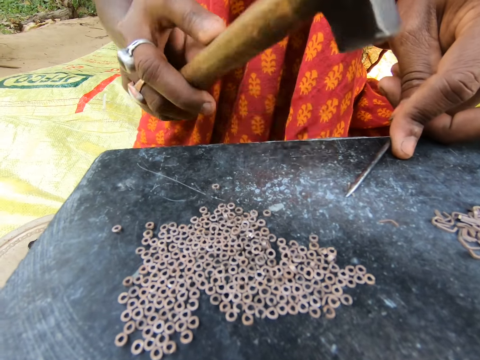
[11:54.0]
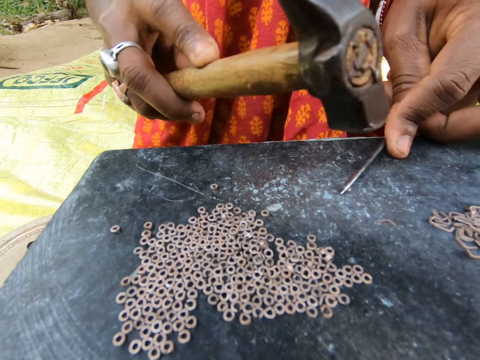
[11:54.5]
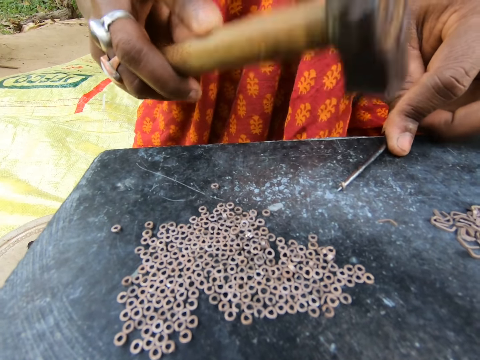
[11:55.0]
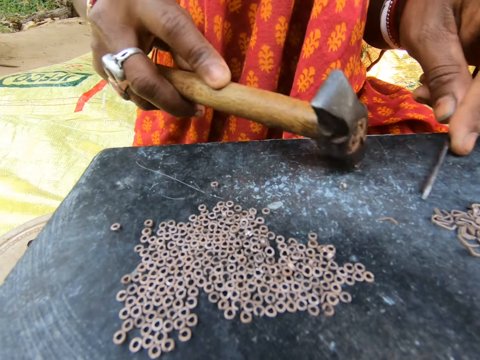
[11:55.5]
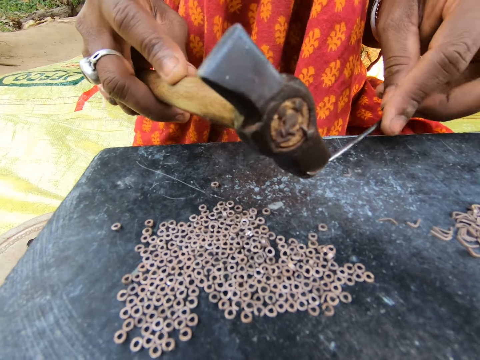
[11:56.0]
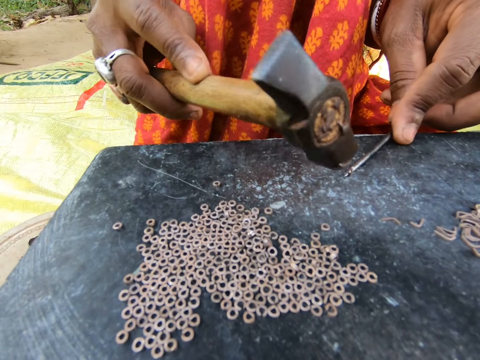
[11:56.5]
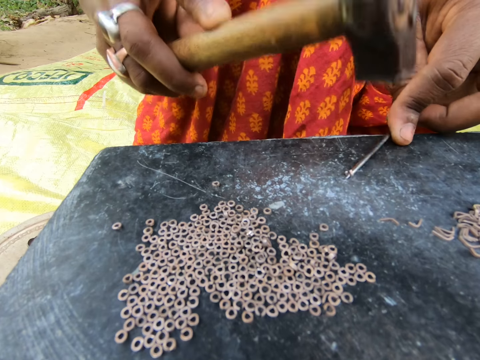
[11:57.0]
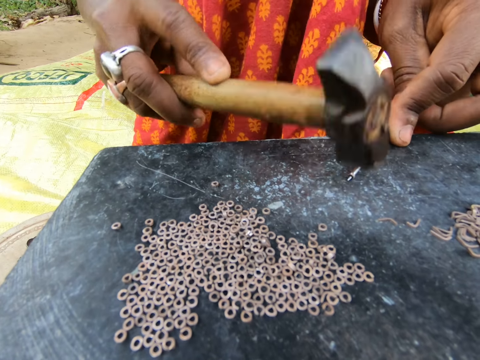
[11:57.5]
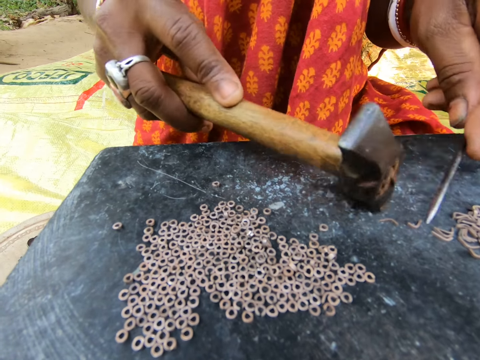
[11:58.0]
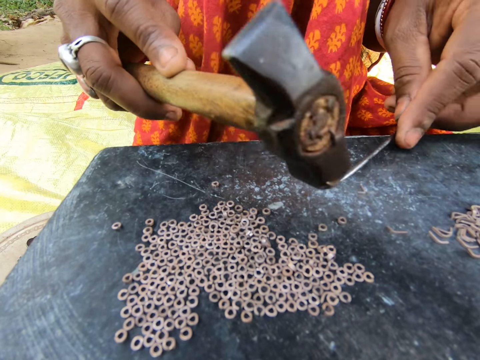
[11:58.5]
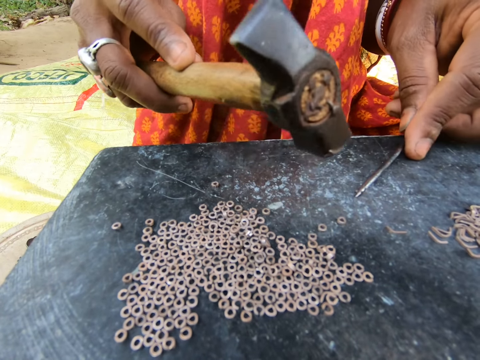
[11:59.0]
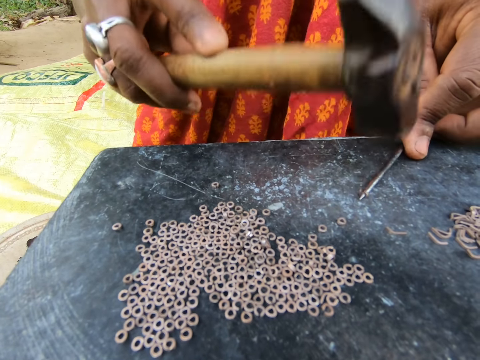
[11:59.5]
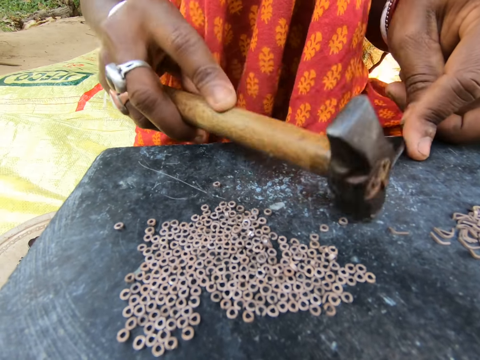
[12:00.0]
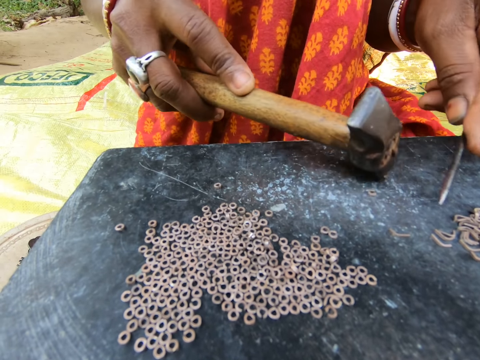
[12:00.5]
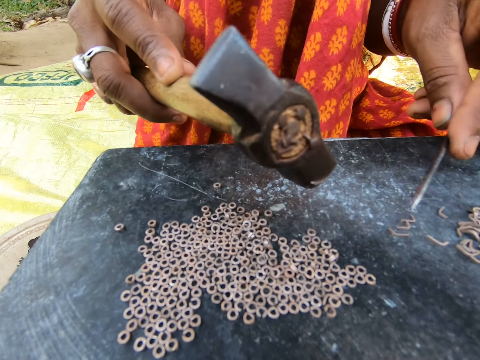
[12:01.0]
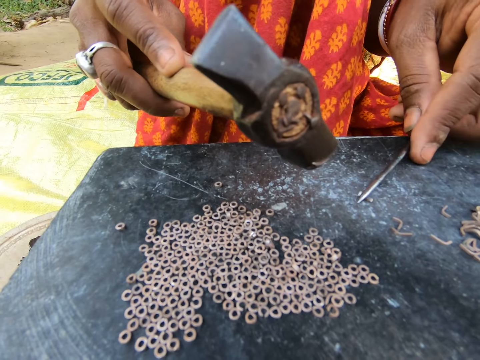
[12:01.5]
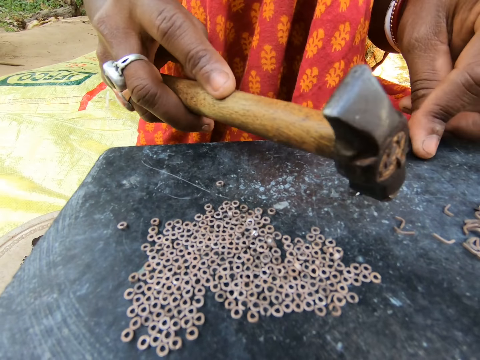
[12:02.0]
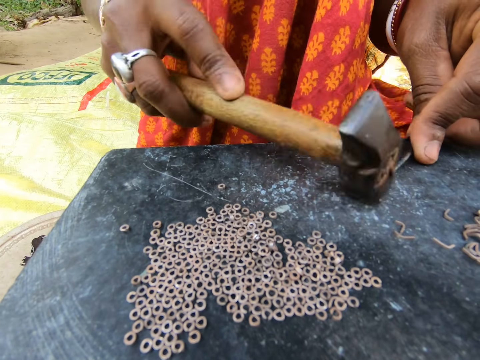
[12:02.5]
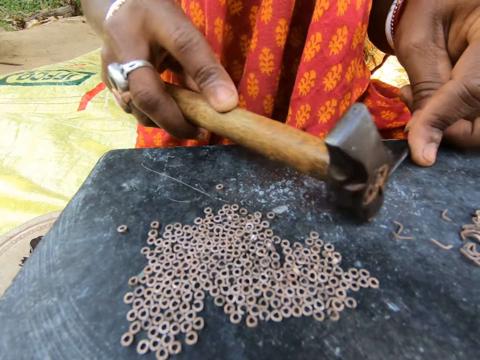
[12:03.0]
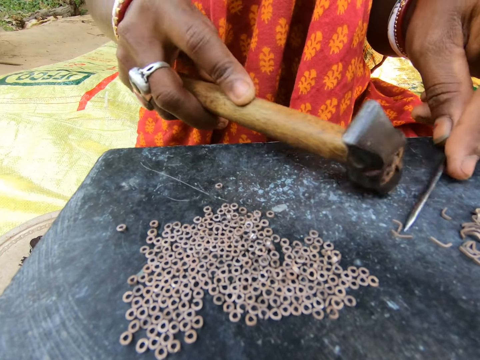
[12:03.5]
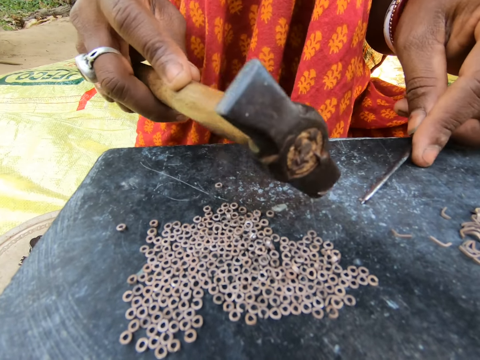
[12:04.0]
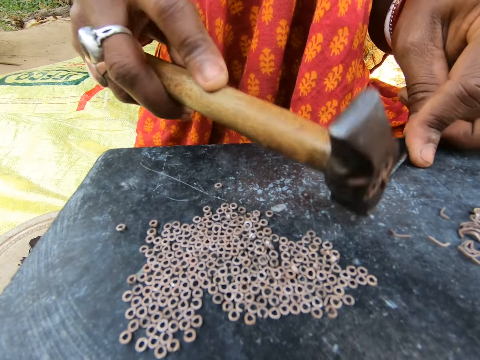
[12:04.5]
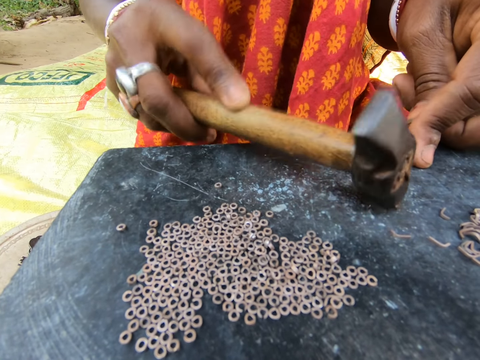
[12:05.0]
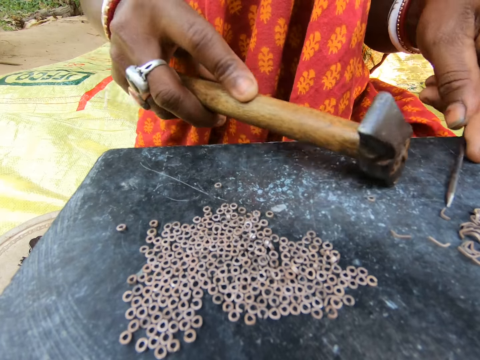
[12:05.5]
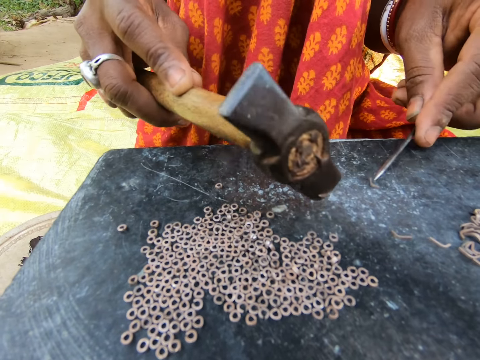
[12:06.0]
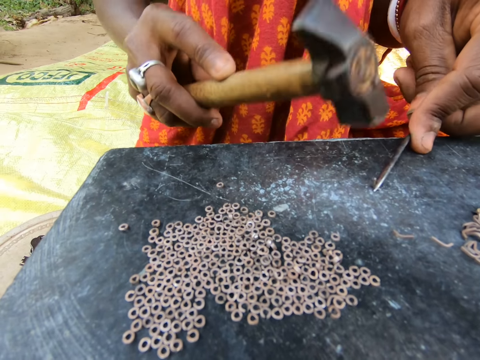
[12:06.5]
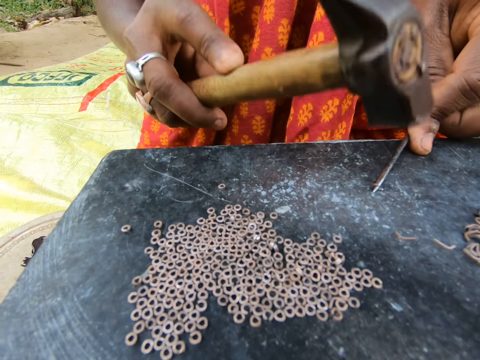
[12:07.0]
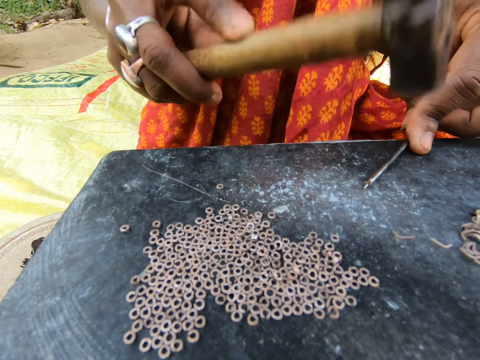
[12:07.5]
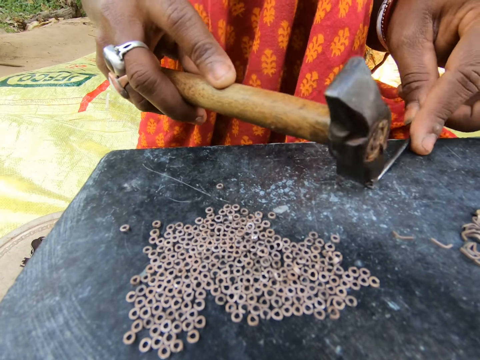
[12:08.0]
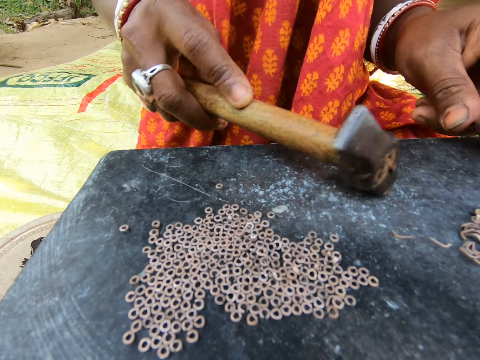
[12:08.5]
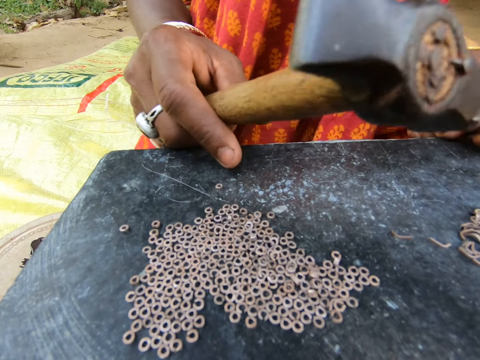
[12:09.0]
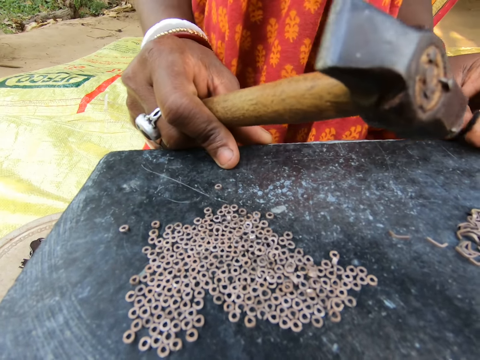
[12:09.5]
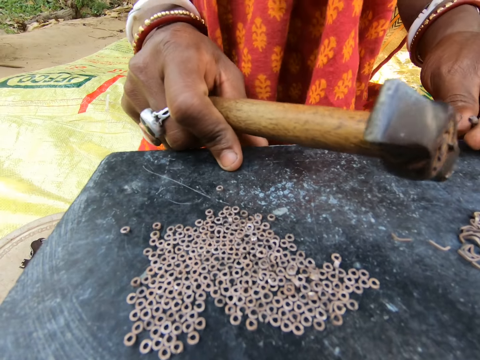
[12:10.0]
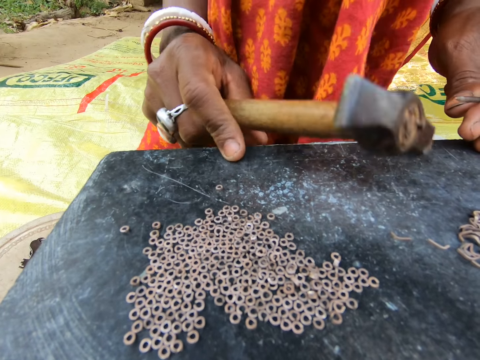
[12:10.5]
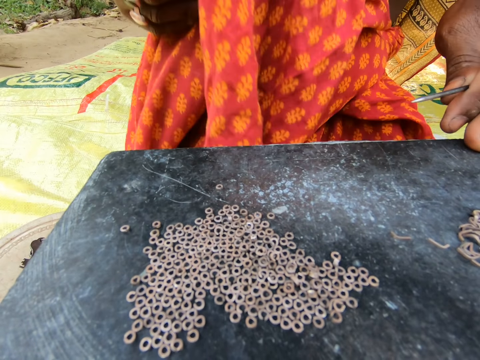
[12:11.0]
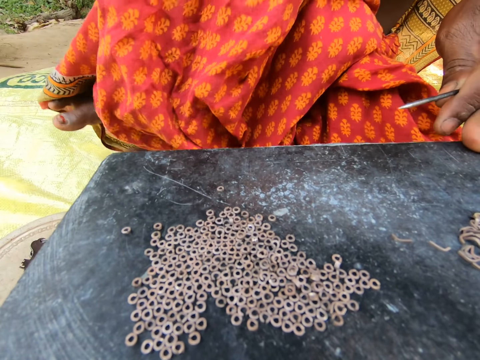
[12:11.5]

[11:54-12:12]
The camera wearer moves the split ring on the table with a hammer. They make split rings with the hammer and a needle. They move the split ring on the table with the hammer. They make split rings with the hammer and the needle. They move the split ring on the table with the hammer. They make split rings with the hammer and the needle. They move the split ring on the table with the hammer. They make split rings with the hammer and the needle. They move the split ring on the table with the hammer. They make split rings with the hammer and the needle. They move the split ring on the table with the hammer. They sit on the floor.

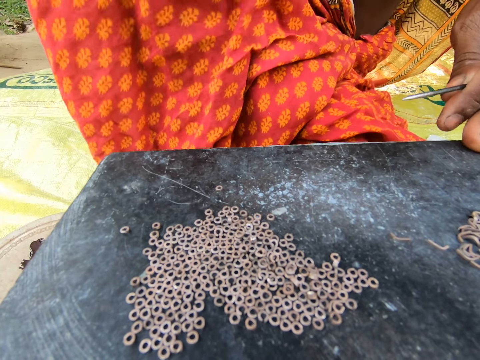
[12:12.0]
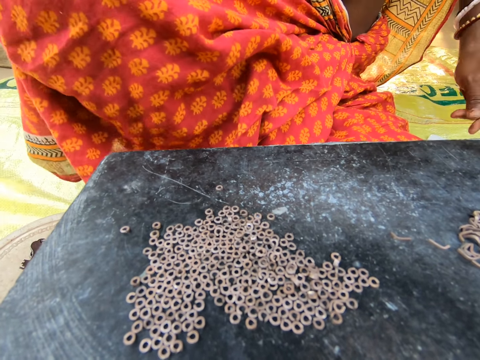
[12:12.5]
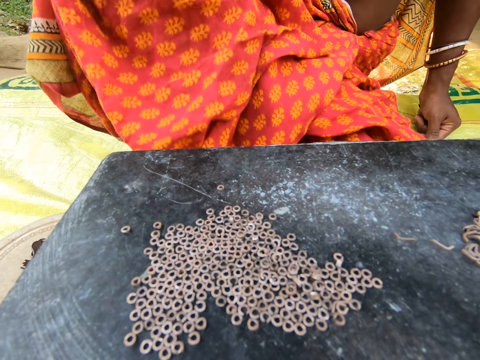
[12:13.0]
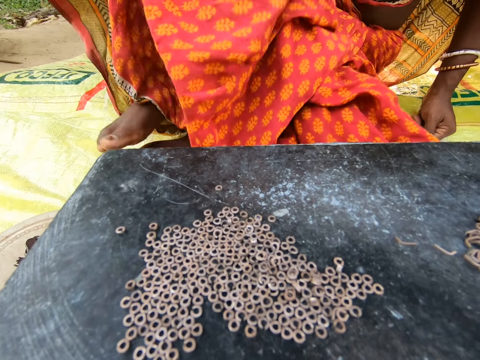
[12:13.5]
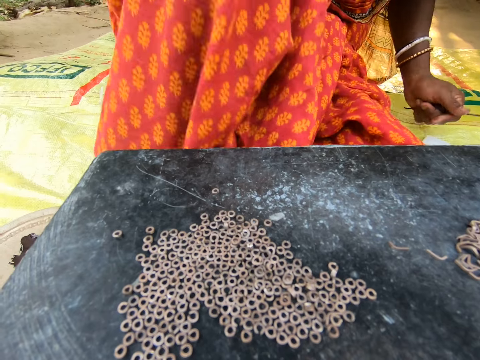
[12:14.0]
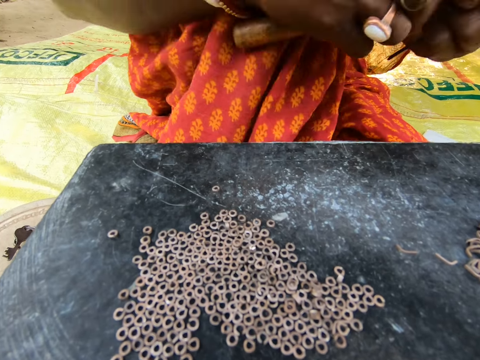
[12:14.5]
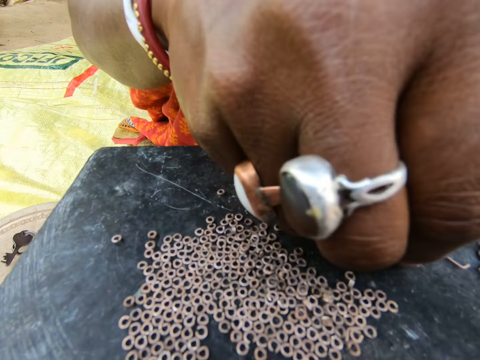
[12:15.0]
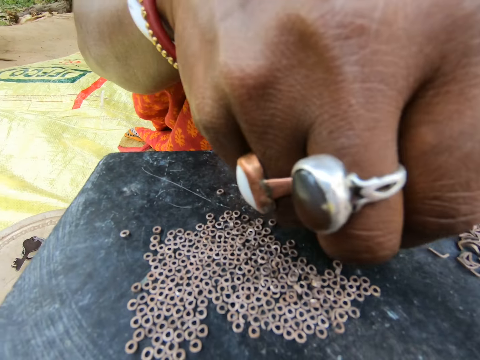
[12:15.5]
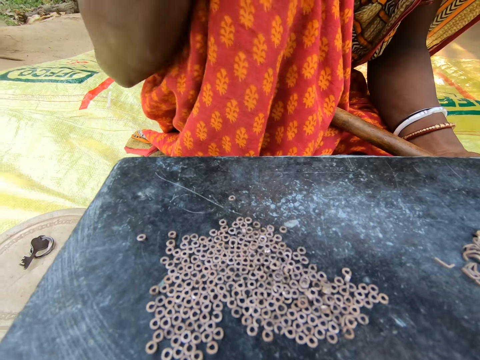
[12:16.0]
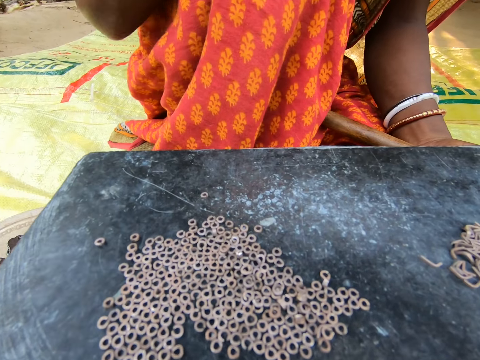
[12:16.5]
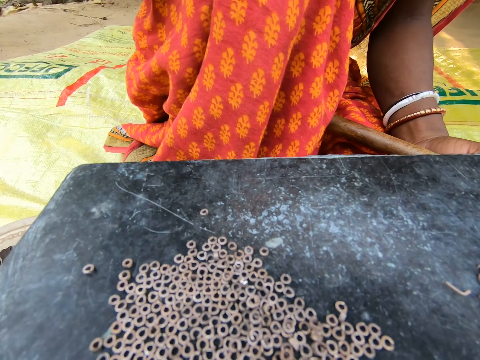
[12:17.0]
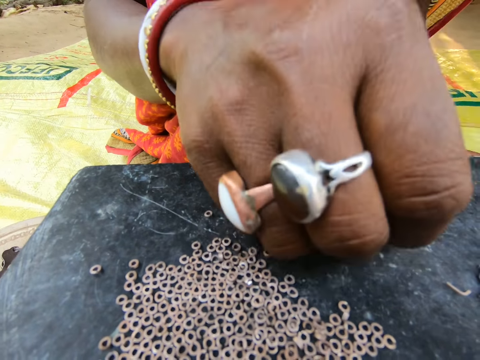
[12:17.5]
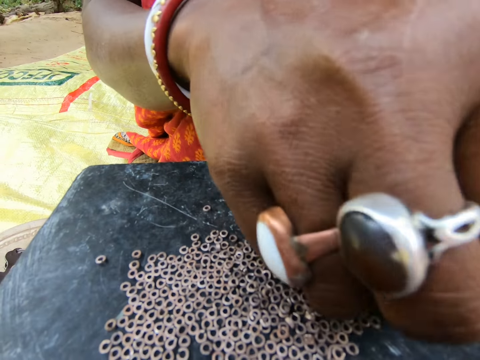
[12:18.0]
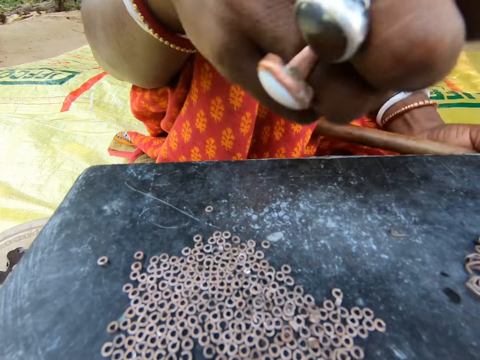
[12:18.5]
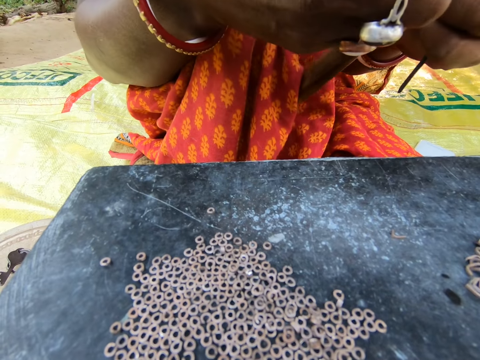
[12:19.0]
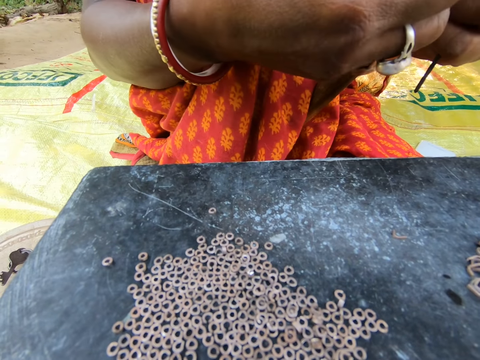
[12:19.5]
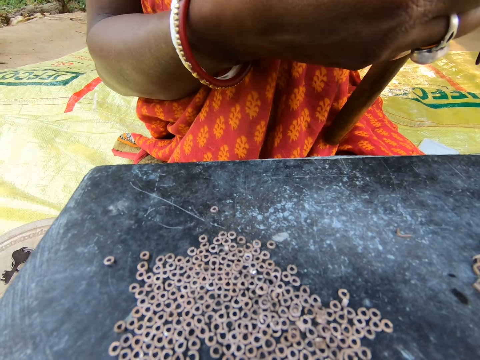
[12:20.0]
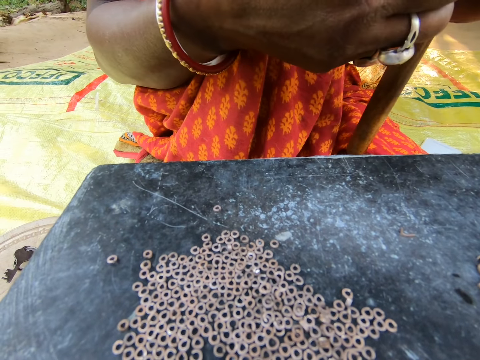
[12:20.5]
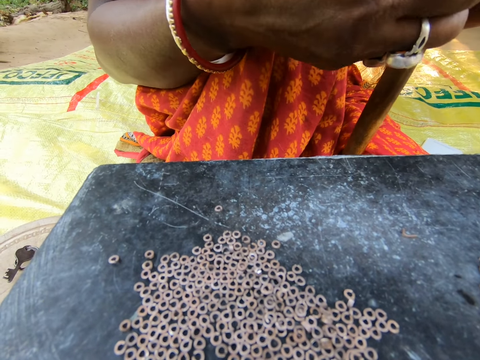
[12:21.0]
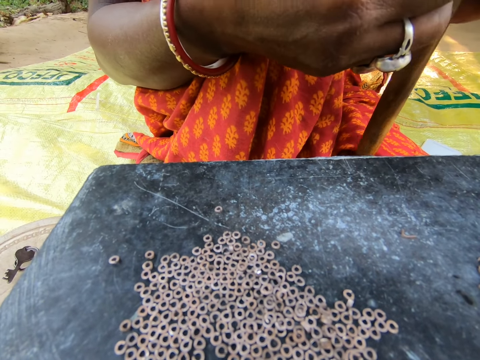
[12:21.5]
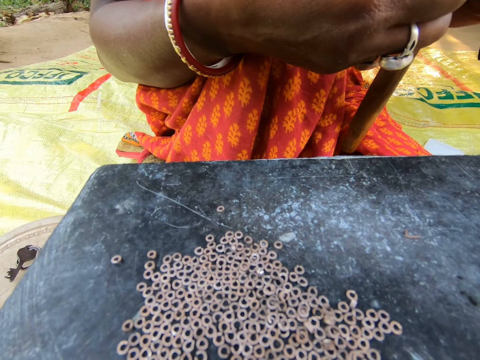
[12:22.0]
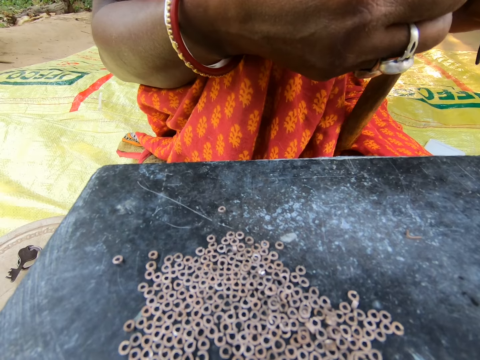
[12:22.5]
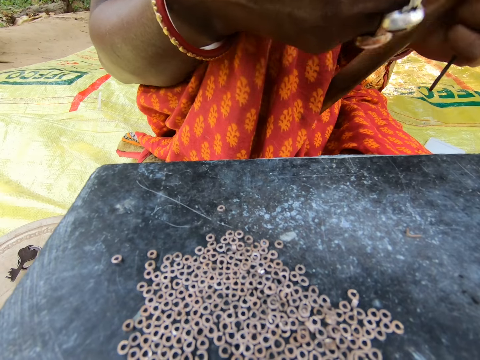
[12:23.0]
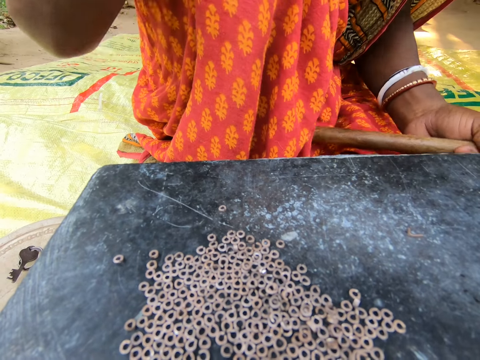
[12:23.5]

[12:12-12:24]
The camera wearer picks up the split ring on the table. They sit on the floor.
